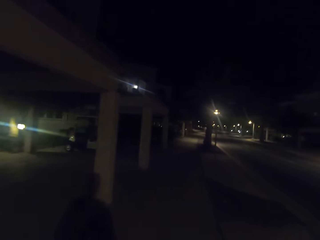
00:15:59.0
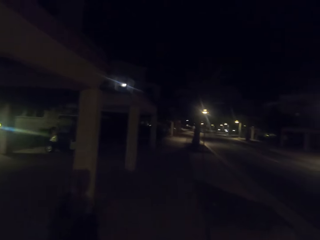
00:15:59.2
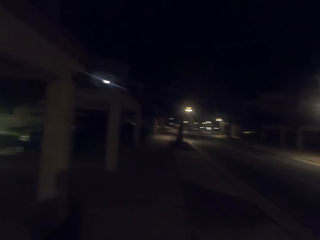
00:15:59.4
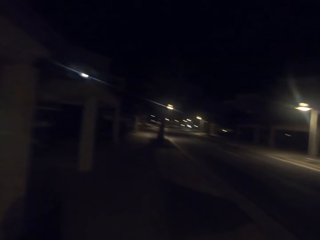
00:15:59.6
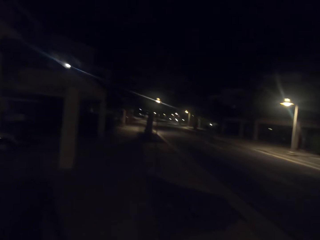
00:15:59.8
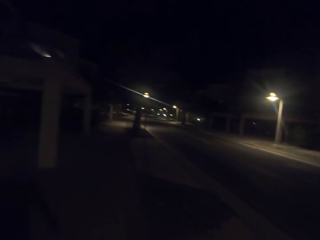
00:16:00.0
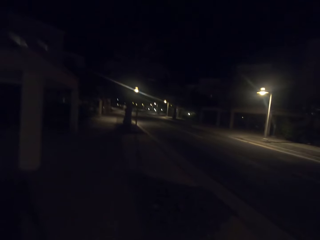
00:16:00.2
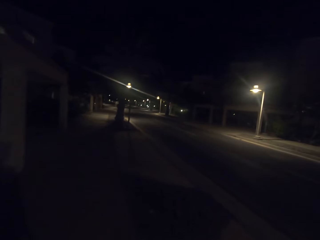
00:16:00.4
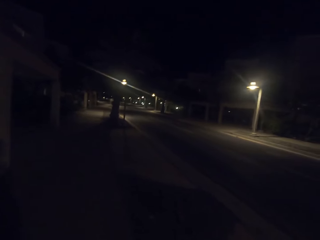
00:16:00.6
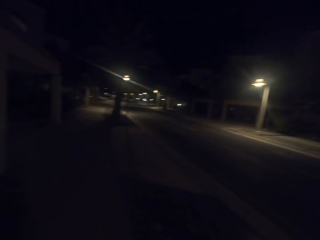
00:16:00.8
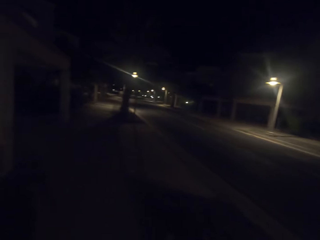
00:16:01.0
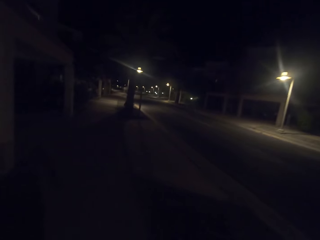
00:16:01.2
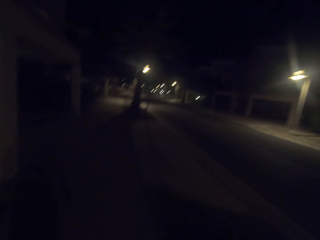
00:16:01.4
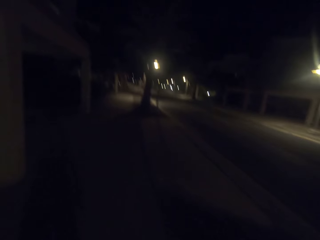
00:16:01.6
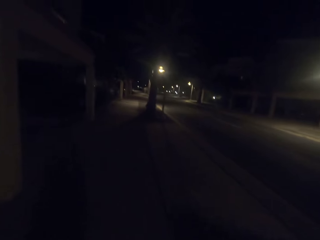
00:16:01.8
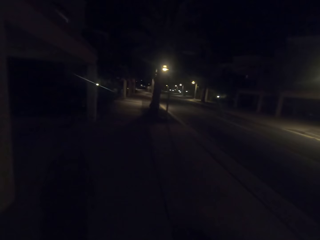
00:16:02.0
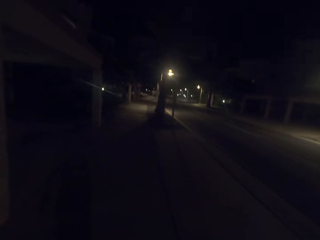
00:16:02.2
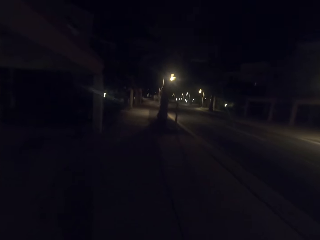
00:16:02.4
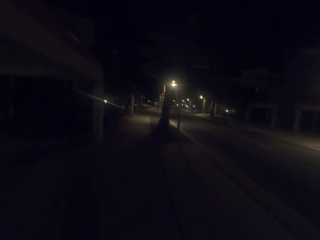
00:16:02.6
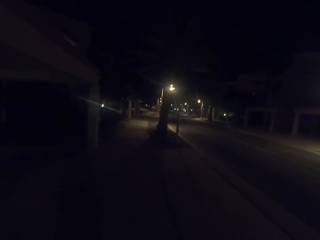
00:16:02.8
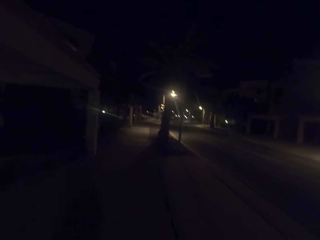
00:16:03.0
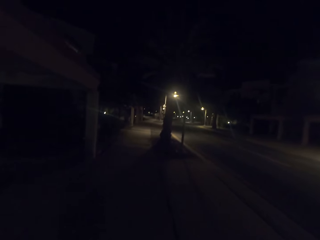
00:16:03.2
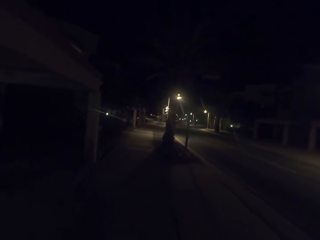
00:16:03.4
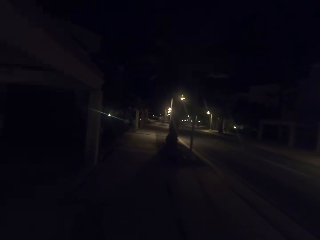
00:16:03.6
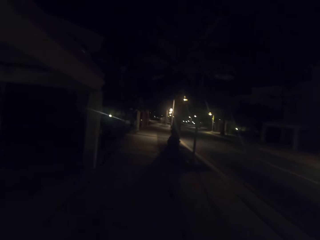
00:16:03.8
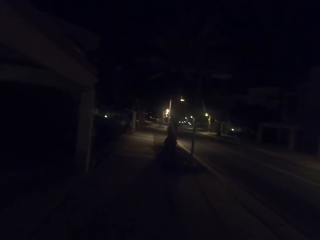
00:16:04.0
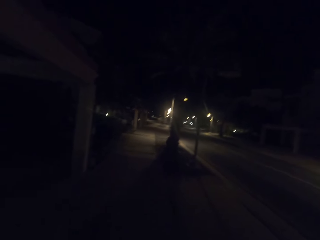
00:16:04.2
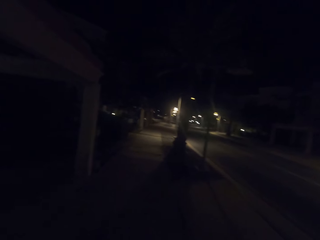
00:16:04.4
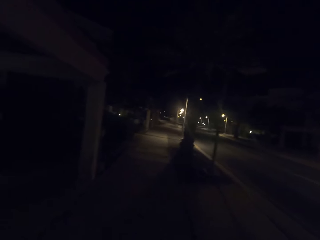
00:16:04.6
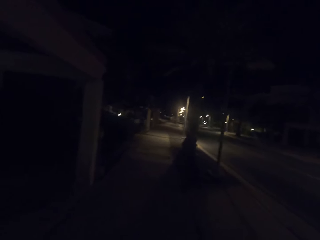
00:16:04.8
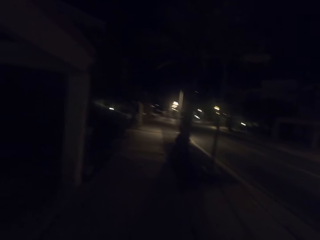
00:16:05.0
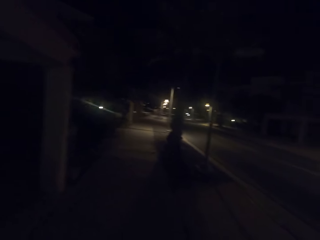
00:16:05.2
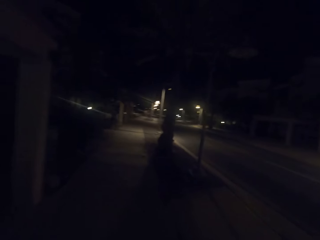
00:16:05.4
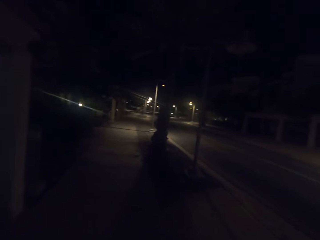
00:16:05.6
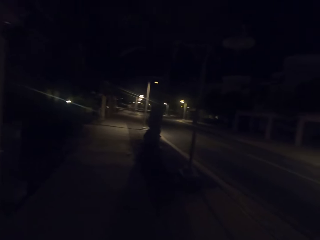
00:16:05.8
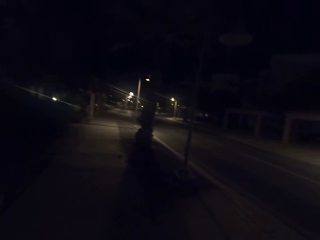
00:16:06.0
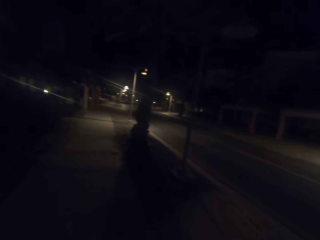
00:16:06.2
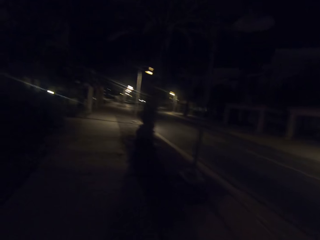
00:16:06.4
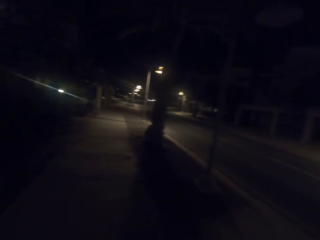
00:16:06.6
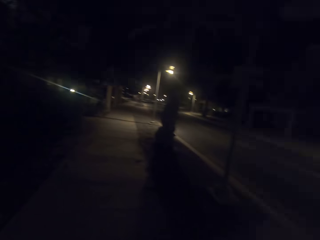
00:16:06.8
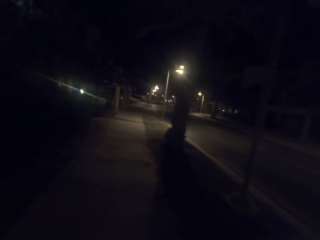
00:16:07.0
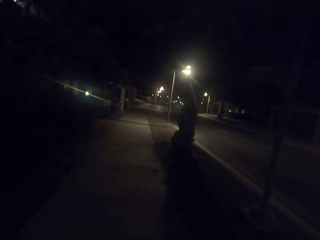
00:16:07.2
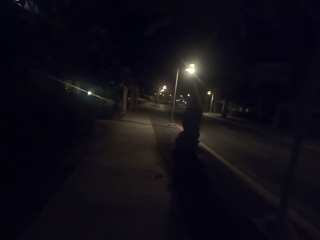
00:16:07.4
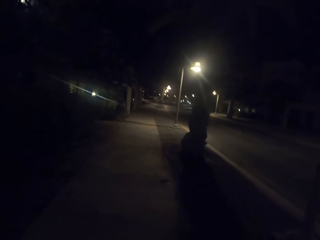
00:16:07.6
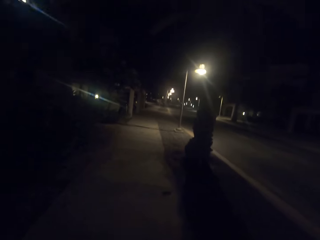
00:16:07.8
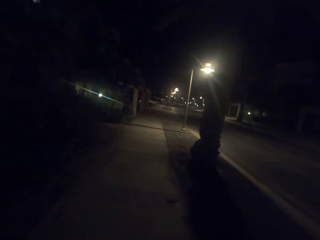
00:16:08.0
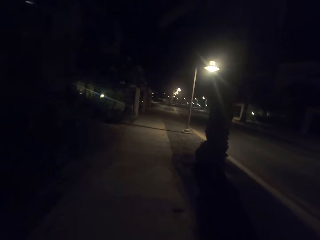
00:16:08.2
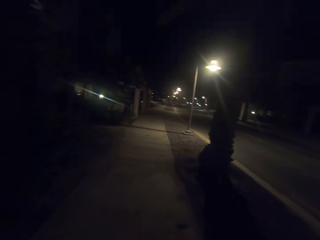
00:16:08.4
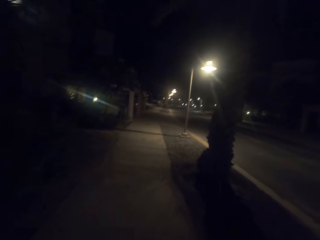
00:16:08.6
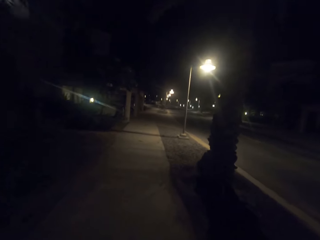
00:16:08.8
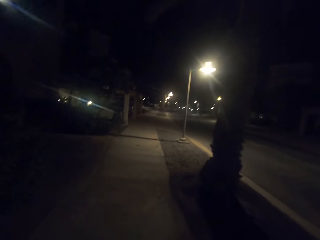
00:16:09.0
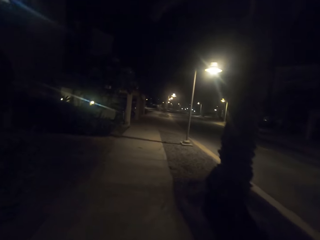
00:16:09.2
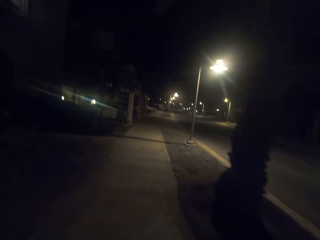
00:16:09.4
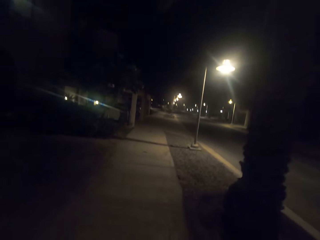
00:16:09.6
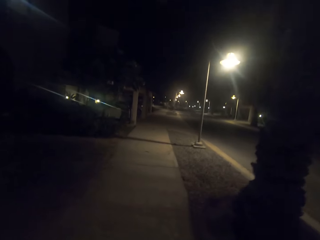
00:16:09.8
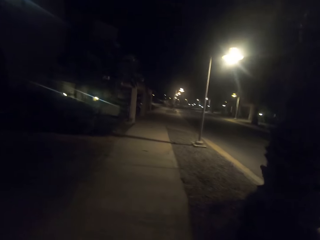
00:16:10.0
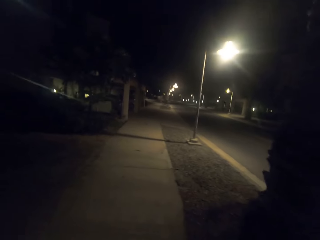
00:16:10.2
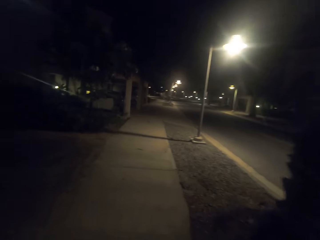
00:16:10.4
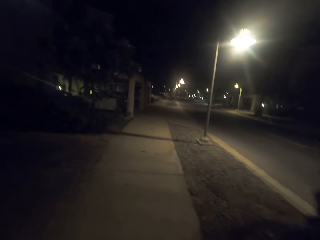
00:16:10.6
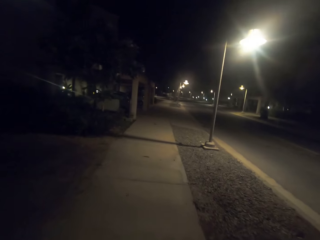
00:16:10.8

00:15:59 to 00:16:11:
The camera wearer walks on a footpath.

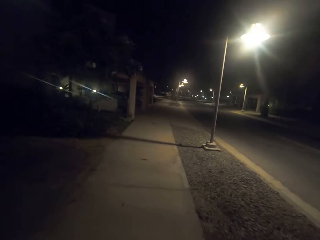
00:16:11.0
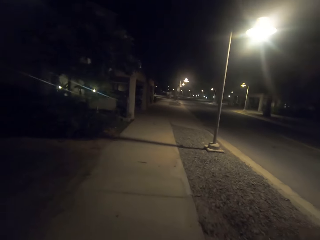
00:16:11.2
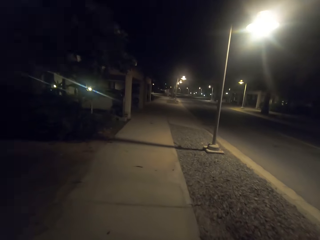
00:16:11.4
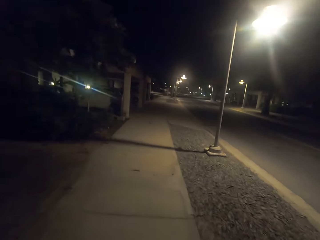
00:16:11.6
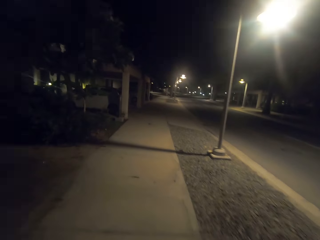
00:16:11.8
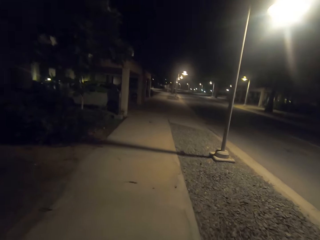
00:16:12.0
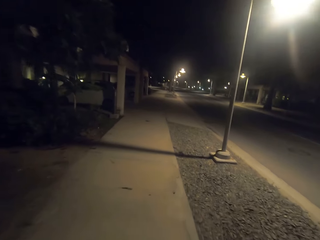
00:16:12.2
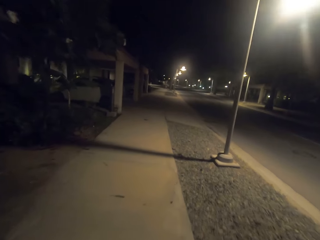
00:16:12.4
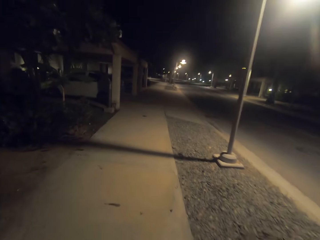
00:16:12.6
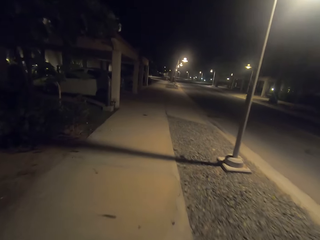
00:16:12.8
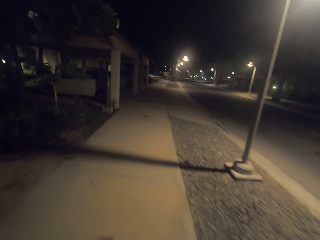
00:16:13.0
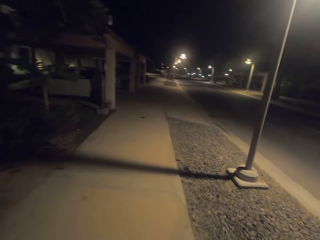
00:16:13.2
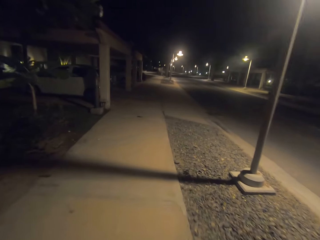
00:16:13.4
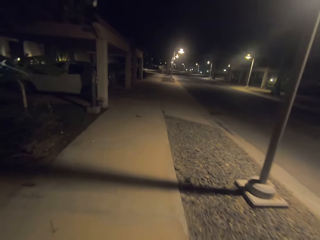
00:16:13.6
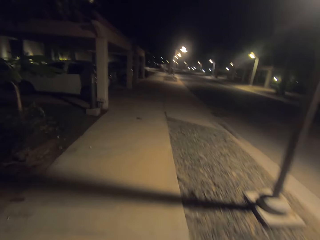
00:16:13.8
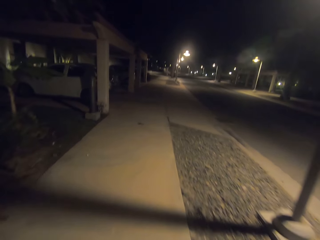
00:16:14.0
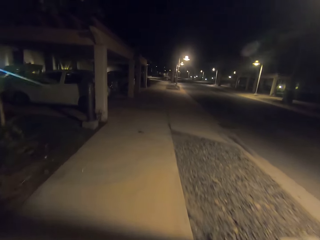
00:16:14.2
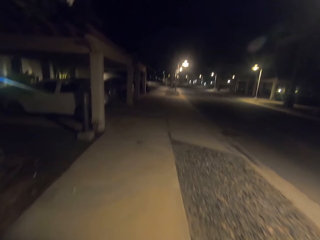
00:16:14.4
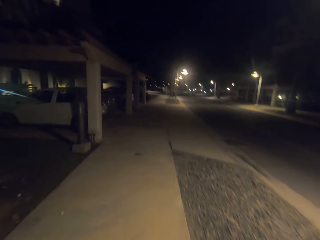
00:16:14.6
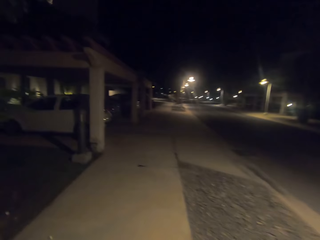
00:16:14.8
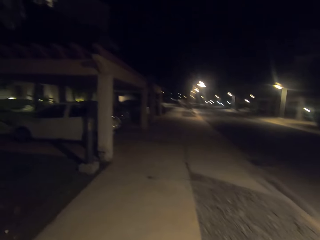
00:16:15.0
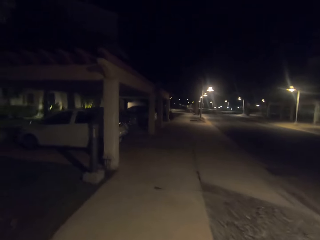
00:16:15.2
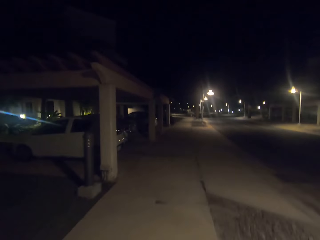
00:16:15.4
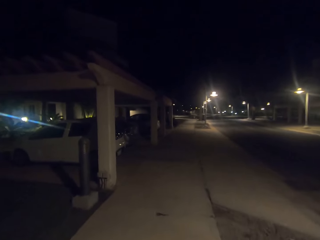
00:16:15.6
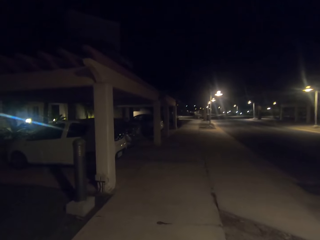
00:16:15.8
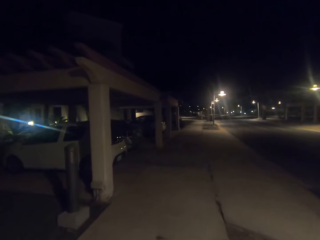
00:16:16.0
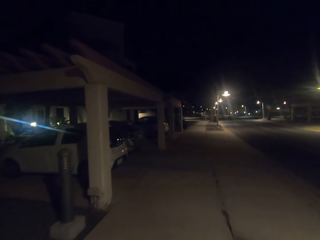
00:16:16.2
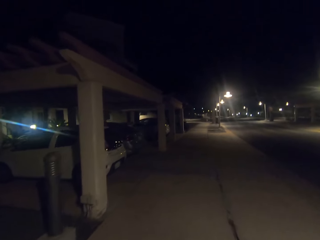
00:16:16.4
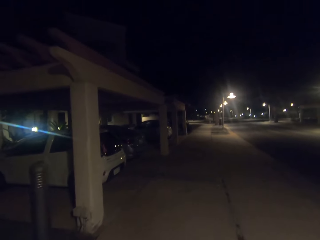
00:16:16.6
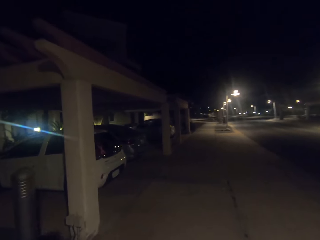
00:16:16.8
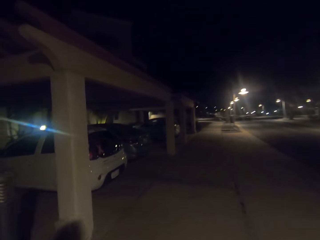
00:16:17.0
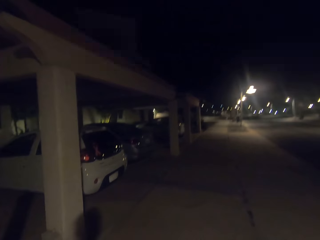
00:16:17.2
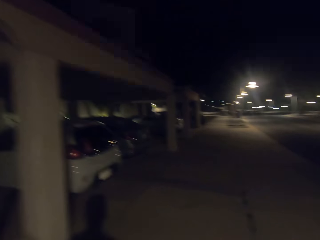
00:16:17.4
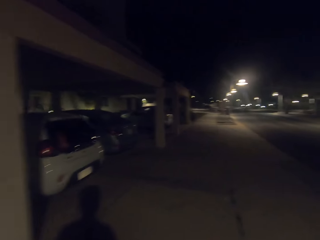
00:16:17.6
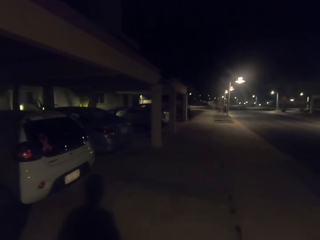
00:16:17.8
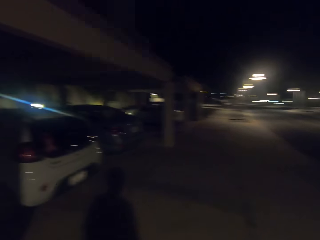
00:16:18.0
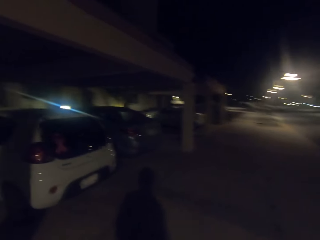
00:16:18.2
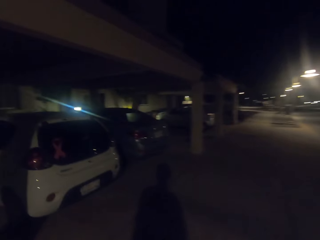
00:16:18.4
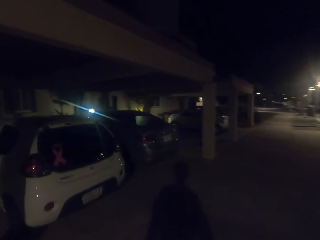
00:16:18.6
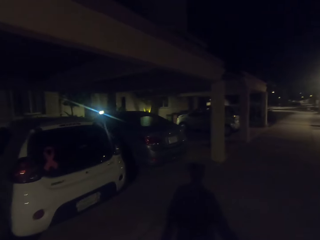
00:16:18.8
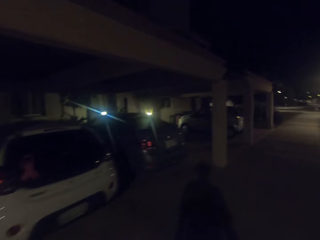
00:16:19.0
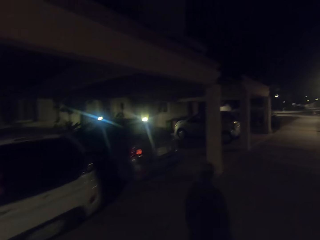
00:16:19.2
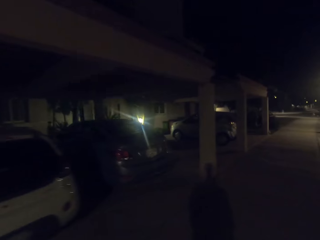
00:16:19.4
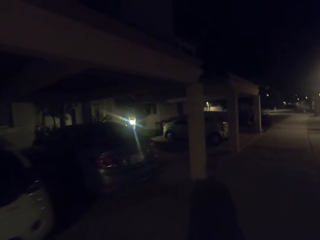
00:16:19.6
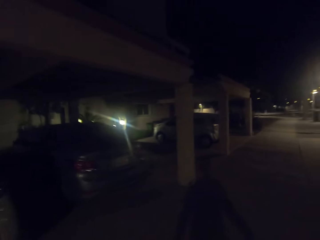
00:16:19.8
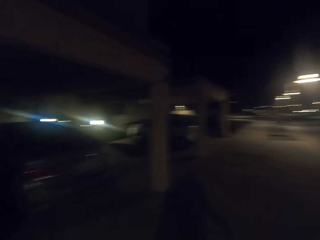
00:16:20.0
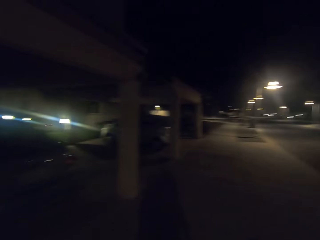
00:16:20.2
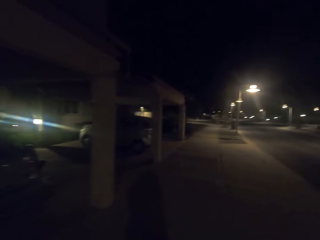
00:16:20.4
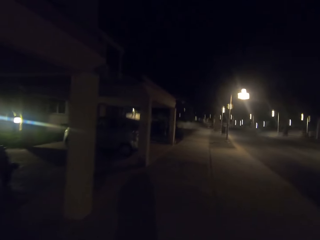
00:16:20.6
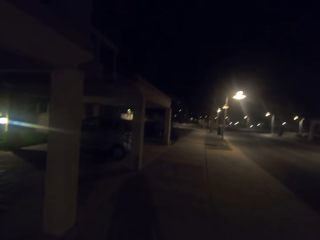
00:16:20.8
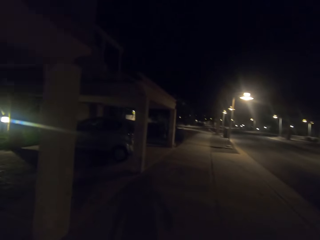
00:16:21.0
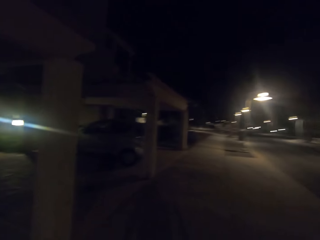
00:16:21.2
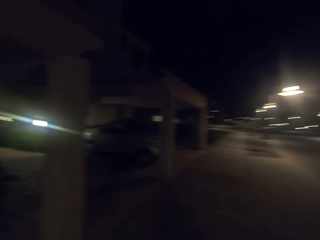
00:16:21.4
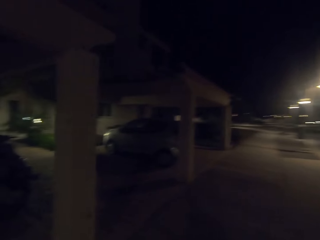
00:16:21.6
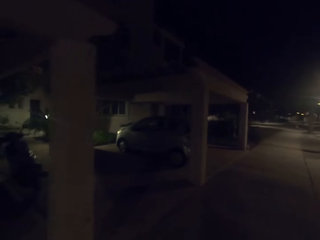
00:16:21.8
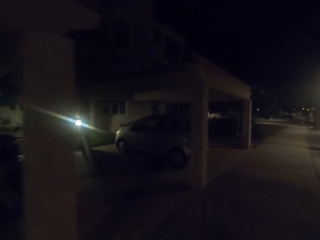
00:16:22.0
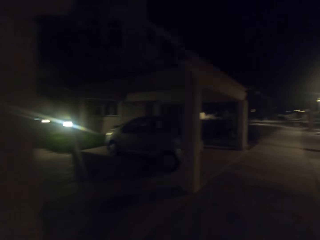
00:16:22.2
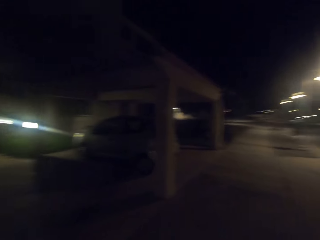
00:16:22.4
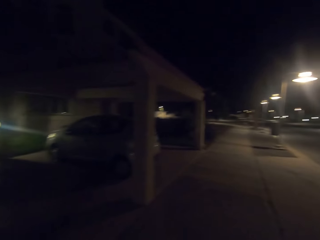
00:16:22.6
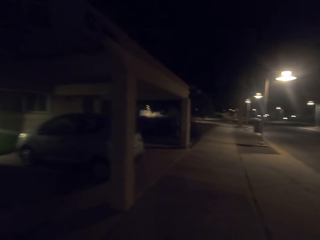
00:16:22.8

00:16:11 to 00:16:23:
The camera wearer looks around.
